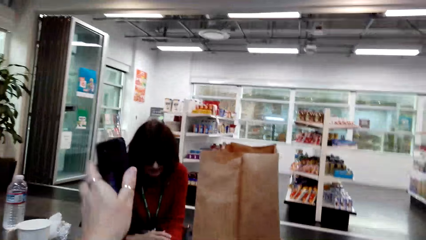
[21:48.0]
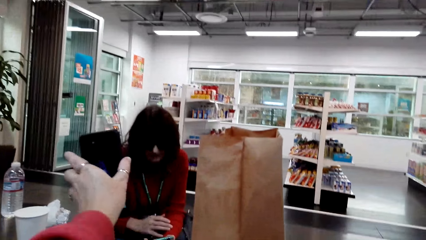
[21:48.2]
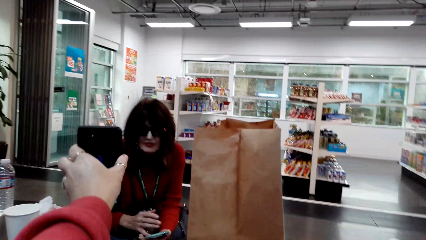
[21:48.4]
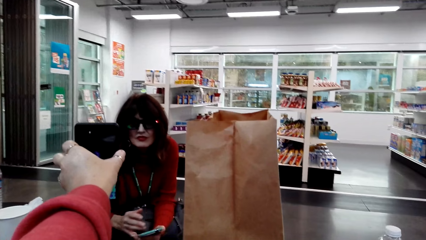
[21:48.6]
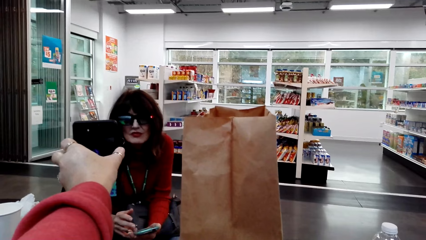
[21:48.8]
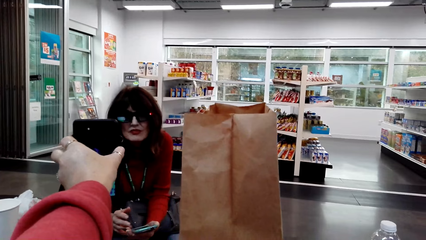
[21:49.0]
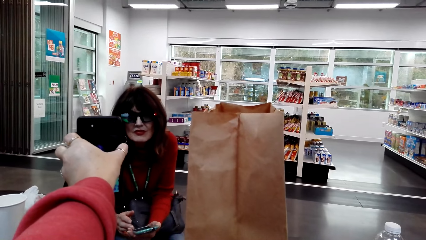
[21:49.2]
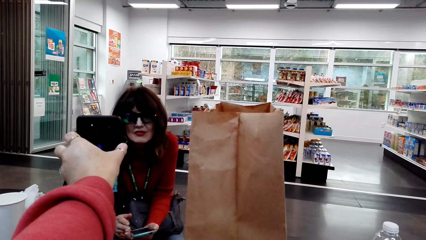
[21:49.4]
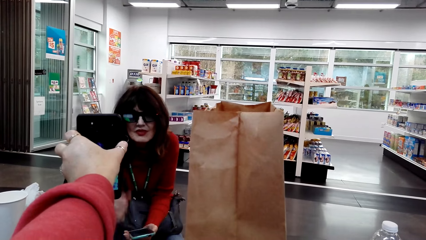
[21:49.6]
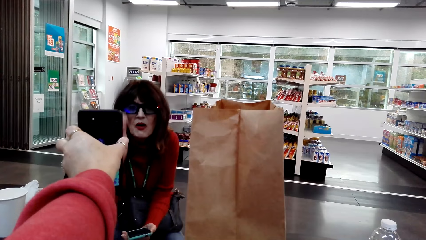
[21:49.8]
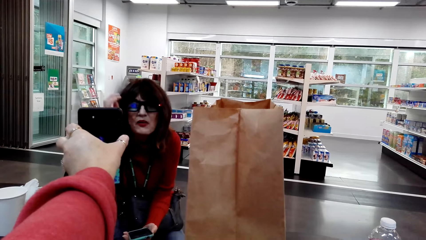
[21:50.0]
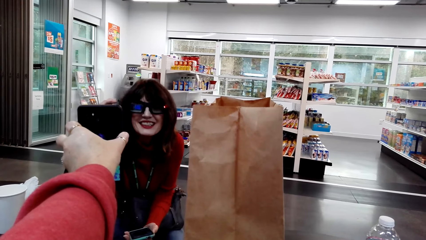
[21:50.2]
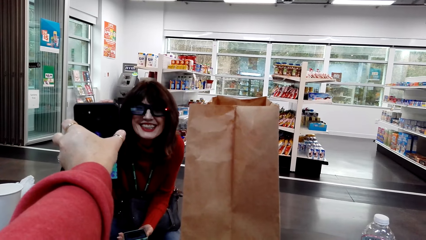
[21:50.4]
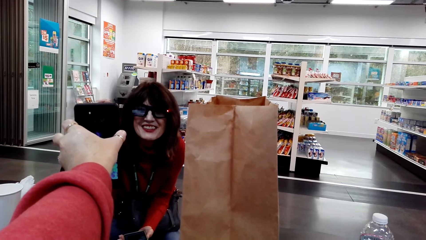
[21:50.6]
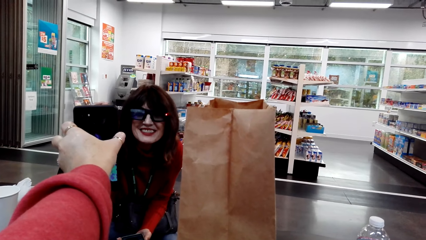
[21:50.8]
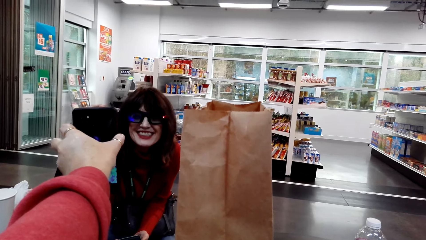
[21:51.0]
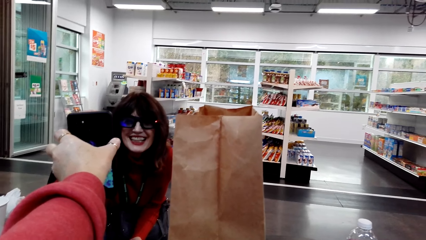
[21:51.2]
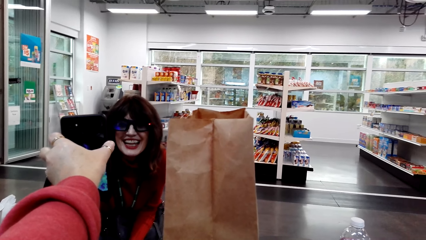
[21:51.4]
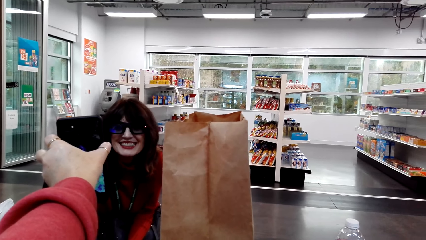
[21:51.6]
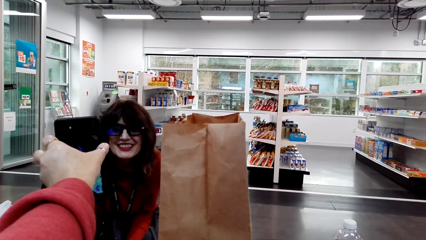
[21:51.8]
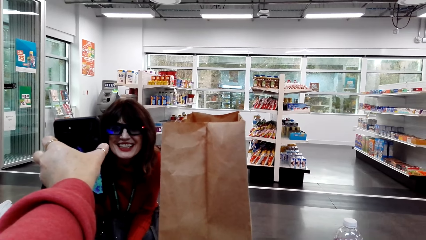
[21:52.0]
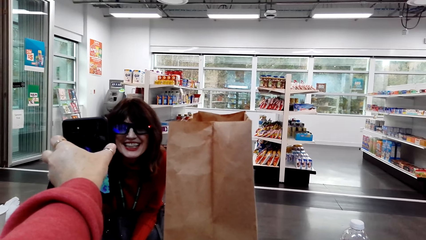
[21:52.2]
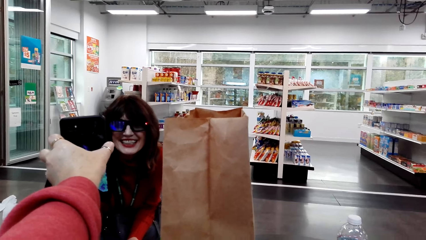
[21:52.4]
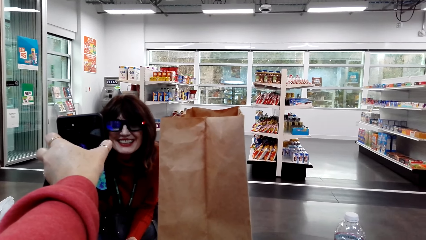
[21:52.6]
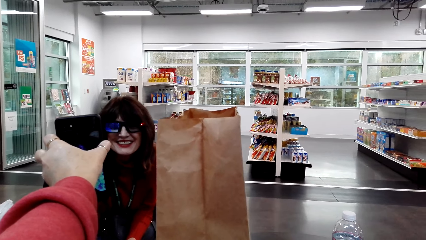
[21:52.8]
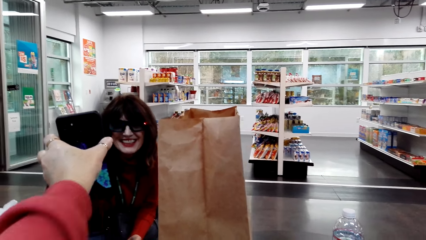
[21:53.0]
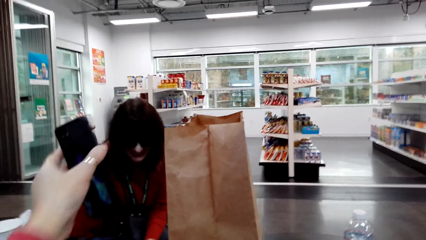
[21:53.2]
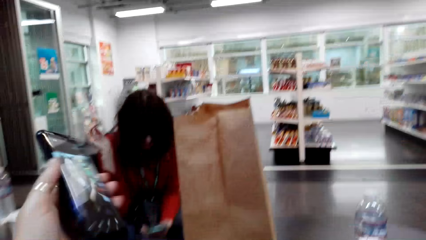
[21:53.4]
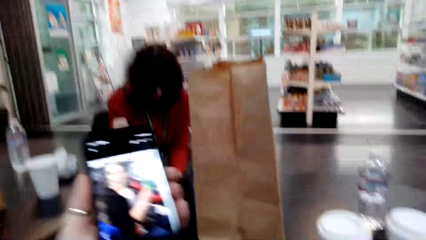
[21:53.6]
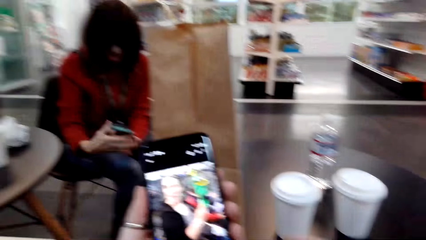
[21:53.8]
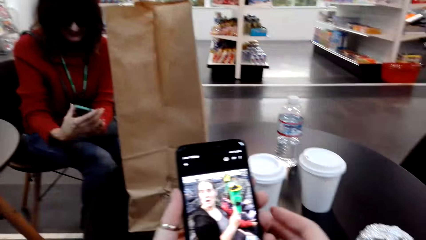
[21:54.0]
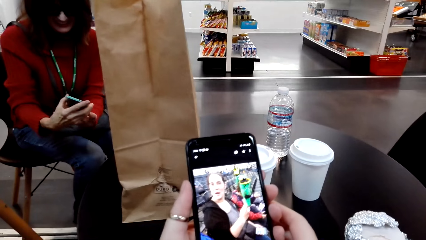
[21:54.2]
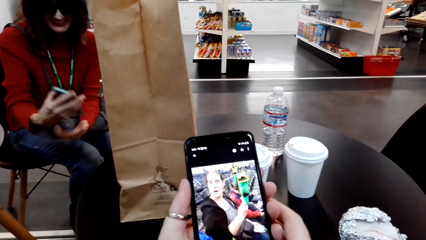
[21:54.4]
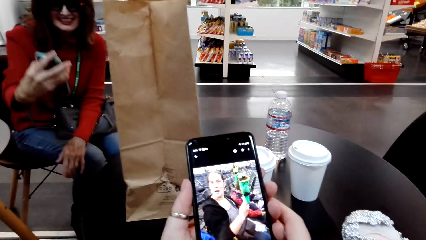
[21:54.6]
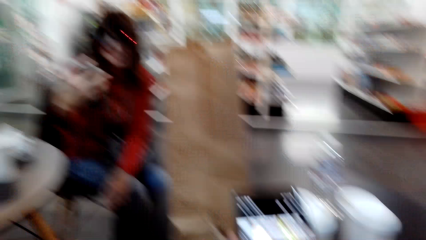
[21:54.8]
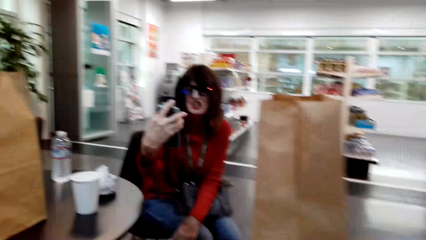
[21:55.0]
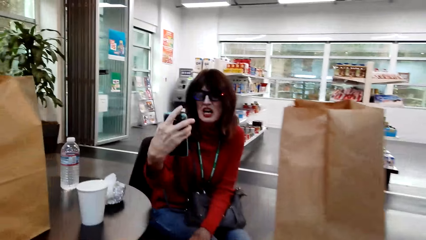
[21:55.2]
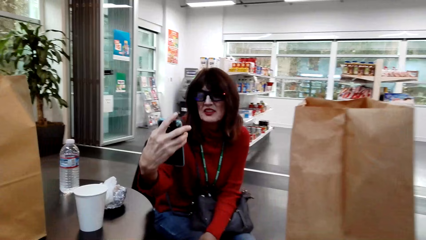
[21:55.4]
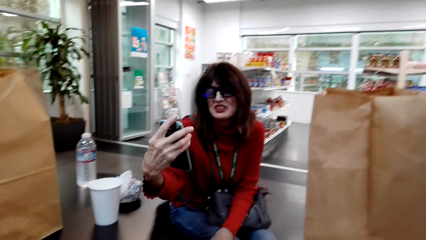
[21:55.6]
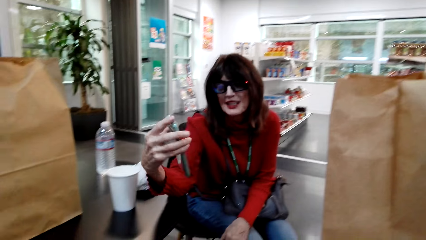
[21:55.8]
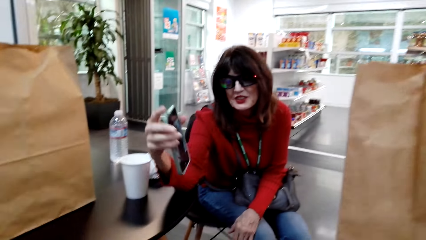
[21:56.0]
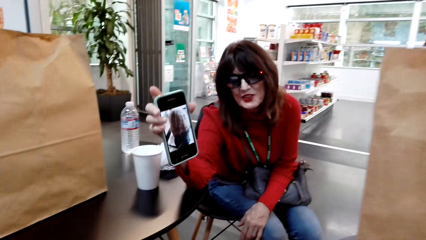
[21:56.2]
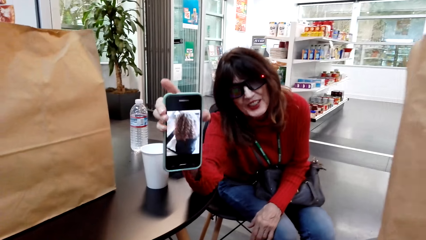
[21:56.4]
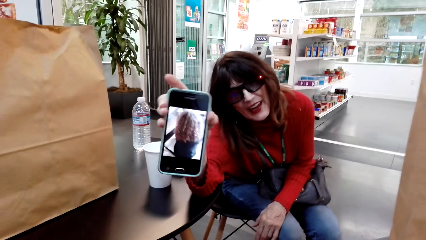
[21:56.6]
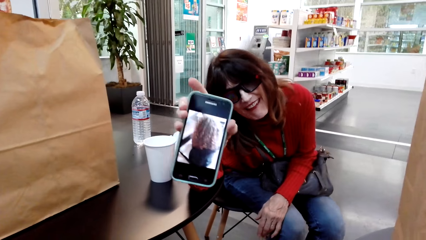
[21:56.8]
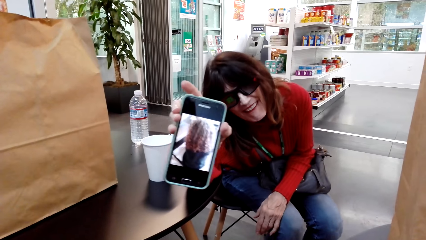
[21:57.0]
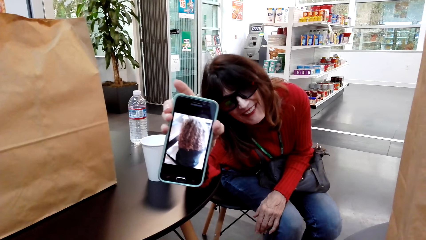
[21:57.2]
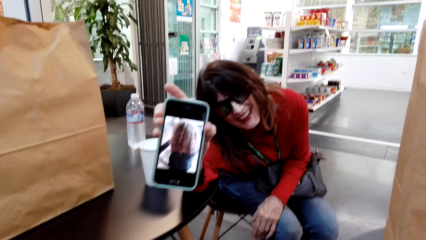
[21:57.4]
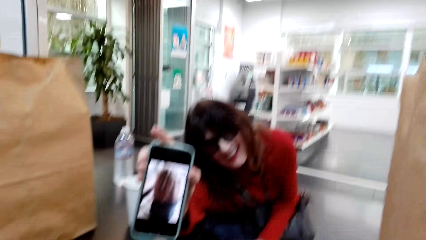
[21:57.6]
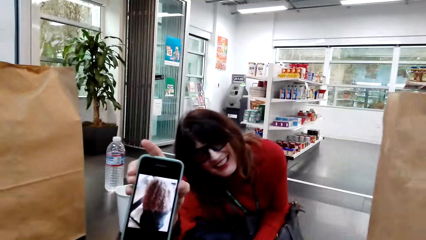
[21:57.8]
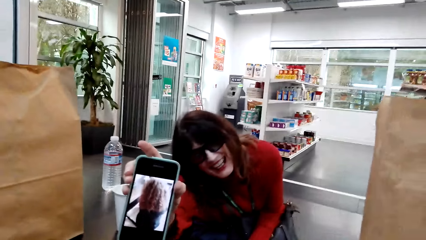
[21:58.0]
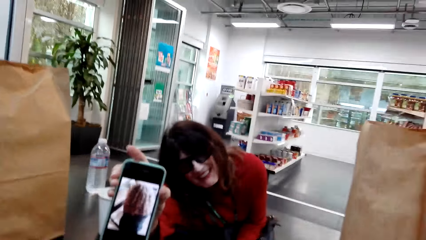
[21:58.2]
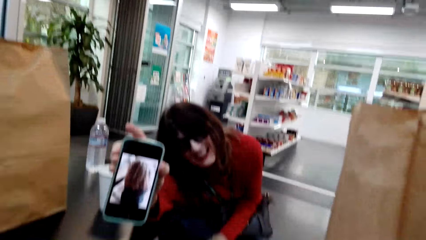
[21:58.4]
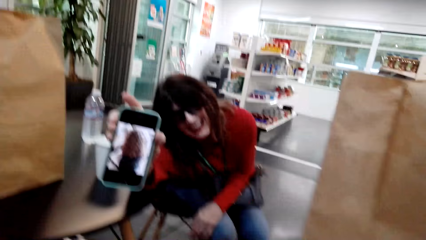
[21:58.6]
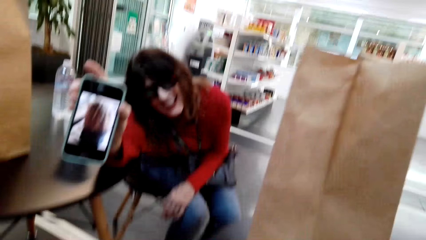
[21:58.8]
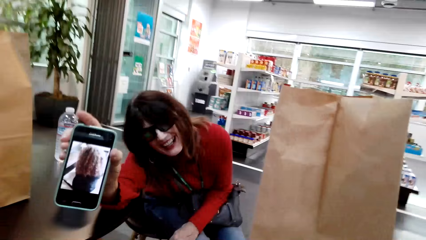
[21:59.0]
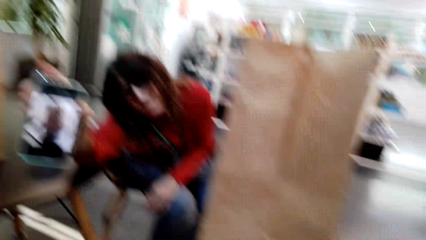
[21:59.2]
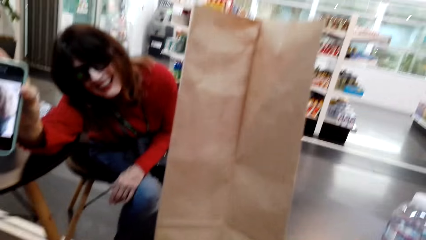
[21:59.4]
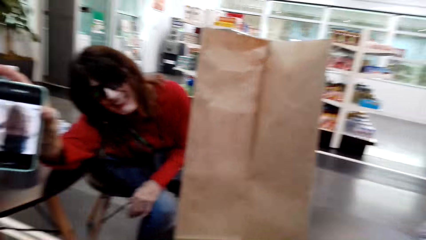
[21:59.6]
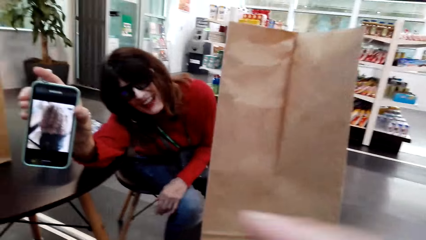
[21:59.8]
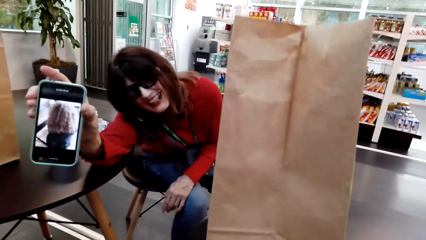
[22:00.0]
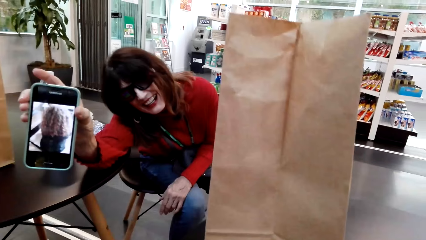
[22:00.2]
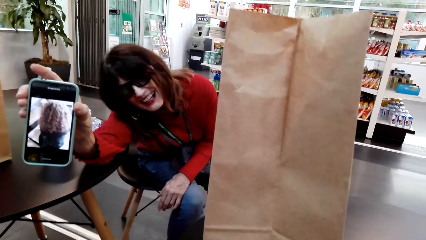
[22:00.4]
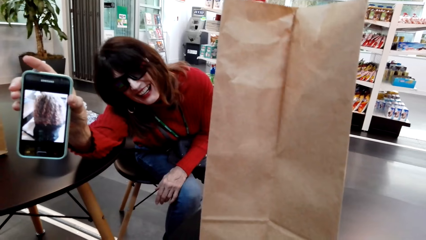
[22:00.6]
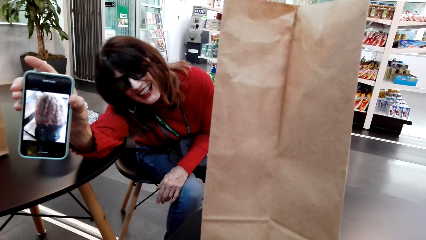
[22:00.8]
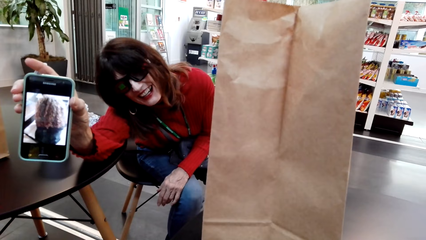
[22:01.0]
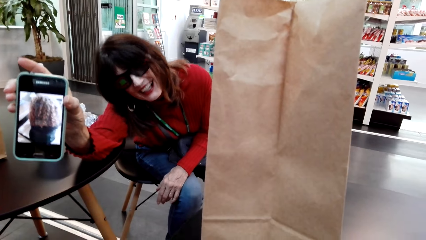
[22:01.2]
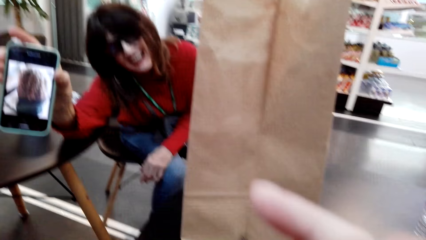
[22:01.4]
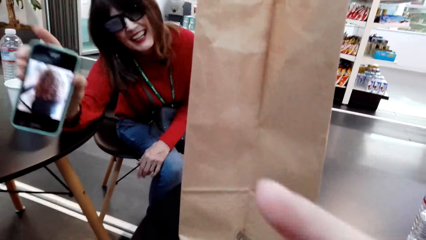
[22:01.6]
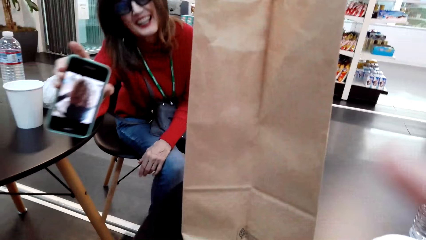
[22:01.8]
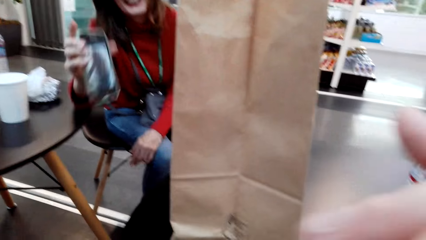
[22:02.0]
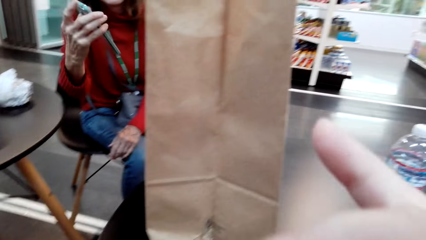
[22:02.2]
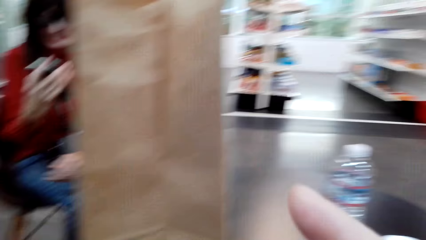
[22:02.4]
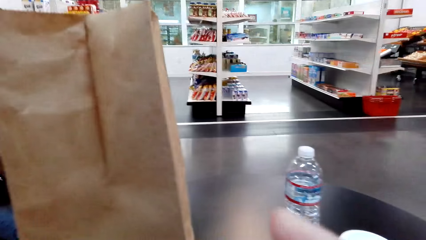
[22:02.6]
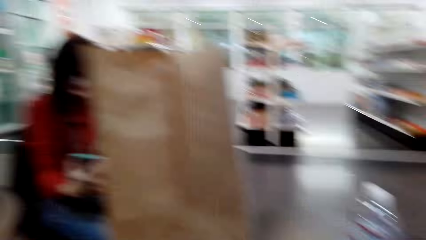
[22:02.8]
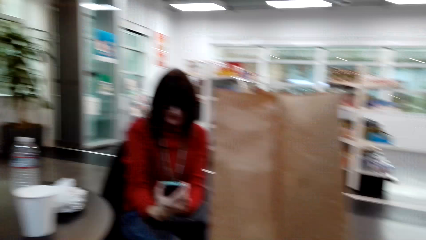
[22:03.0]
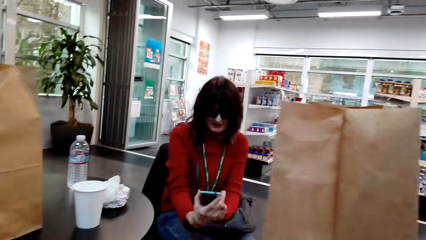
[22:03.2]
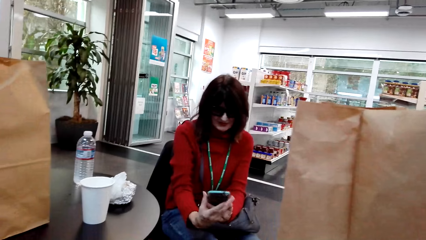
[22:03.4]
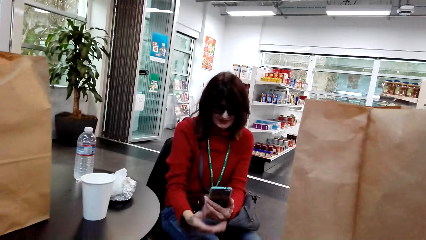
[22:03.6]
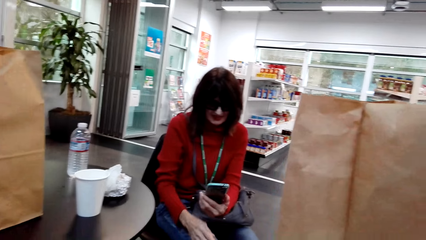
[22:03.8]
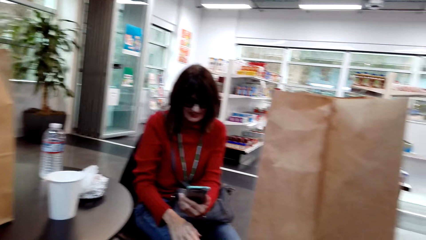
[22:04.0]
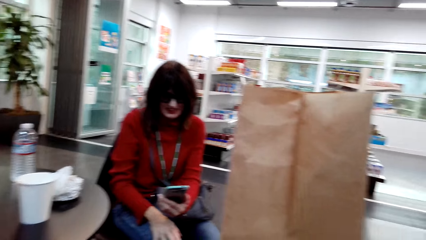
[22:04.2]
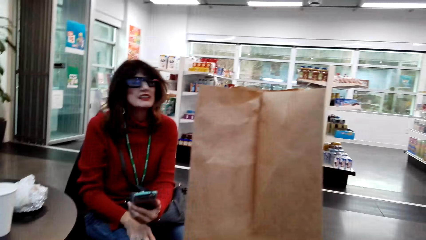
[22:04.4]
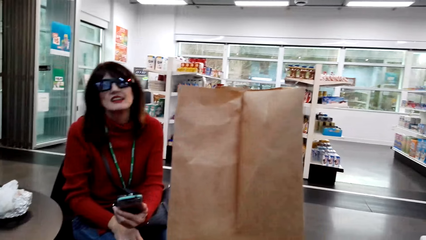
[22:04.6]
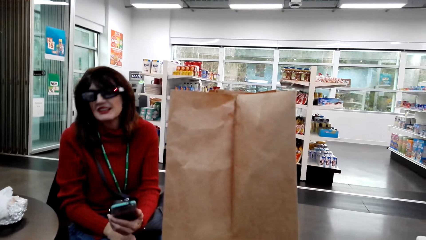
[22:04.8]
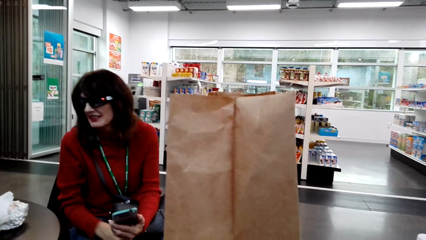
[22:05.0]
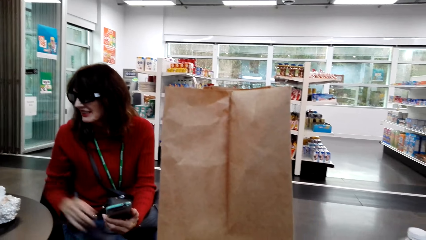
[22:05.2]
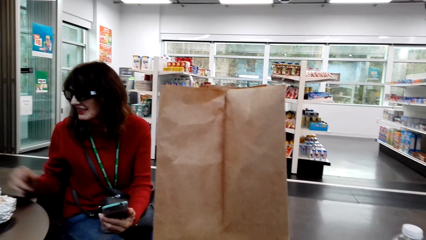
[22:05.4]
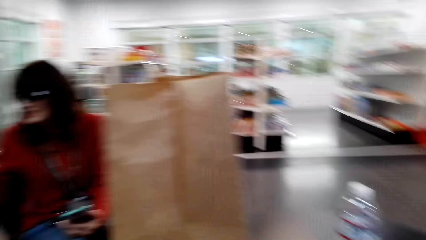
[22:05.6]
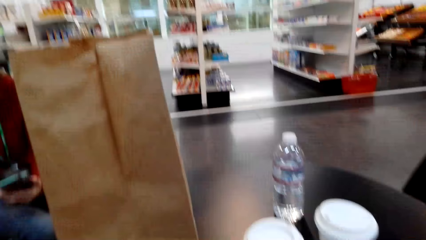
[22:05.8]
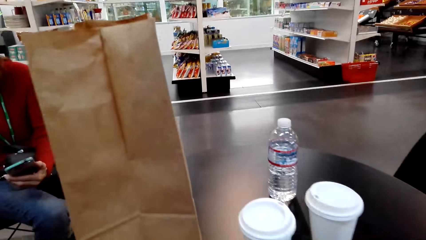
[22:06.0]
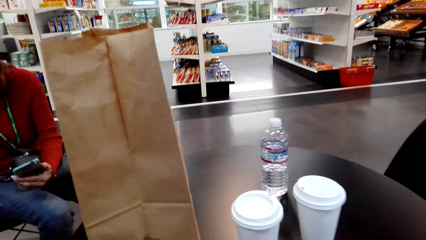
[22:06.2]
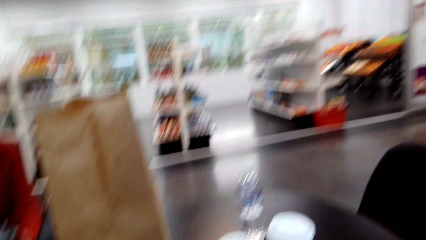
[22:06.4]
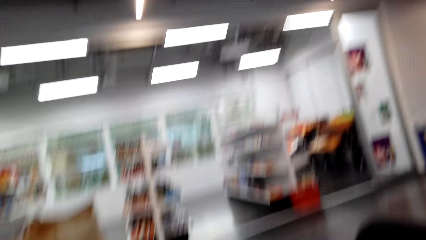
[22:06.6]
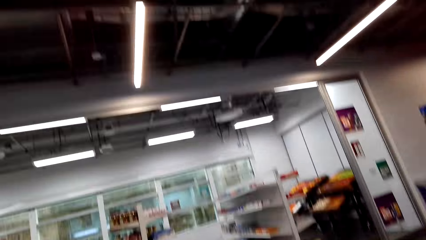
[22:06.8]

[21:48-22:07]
The camera wearer shows a woman a picture in her phone. The woman shows the camera wearer a picture in her phone. The camera wearer points to the woman's phone.
